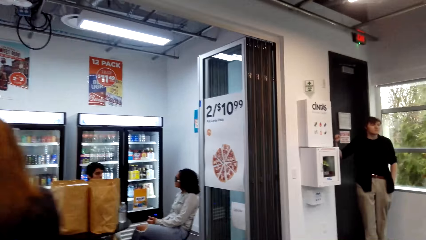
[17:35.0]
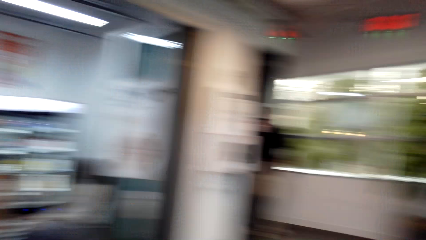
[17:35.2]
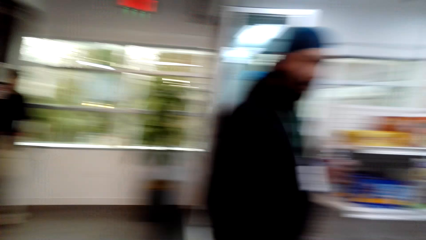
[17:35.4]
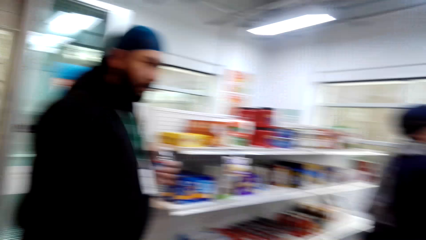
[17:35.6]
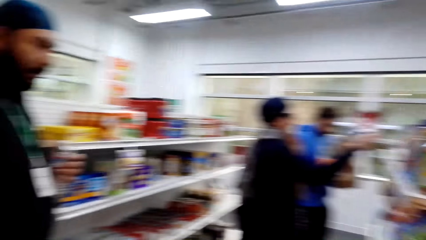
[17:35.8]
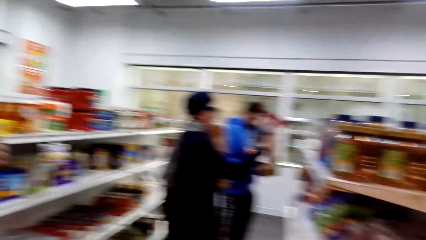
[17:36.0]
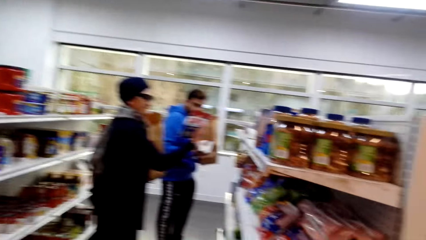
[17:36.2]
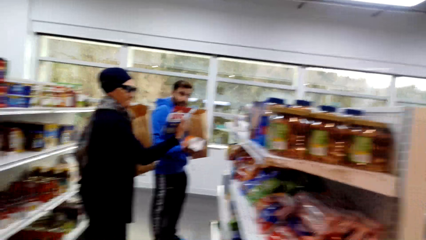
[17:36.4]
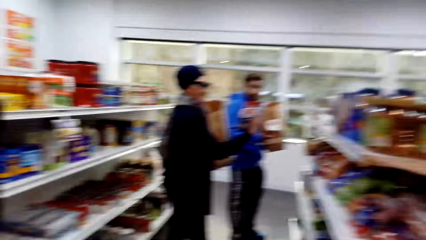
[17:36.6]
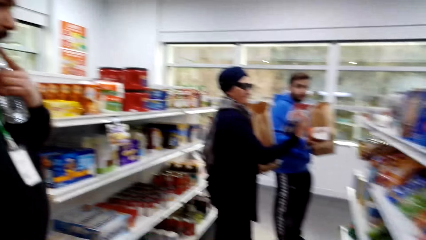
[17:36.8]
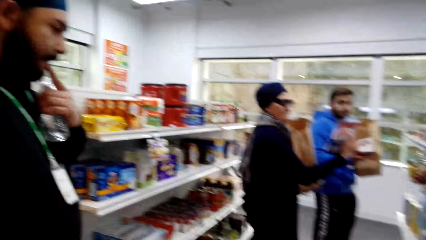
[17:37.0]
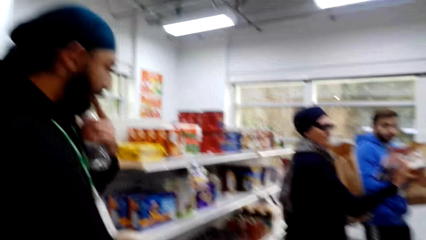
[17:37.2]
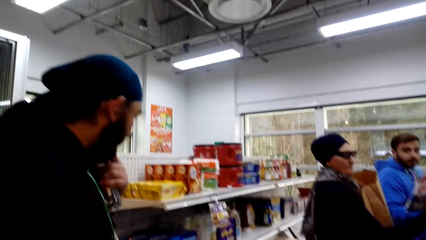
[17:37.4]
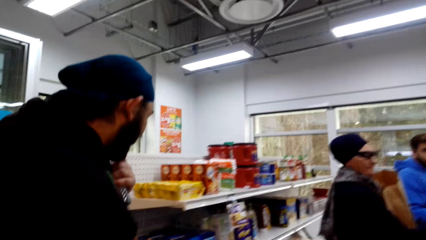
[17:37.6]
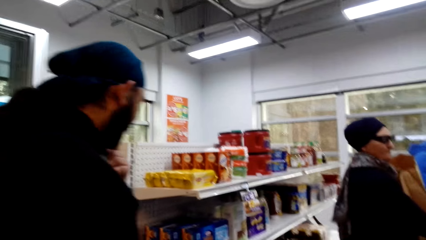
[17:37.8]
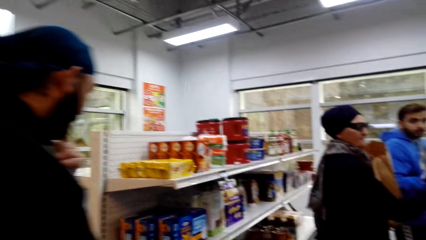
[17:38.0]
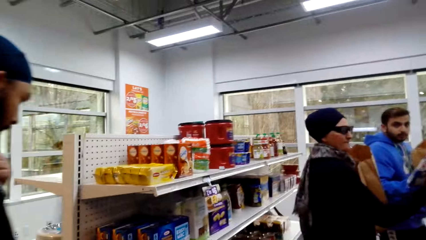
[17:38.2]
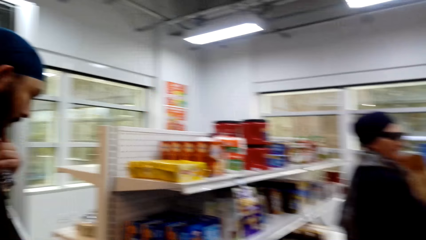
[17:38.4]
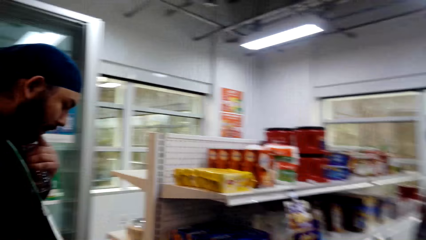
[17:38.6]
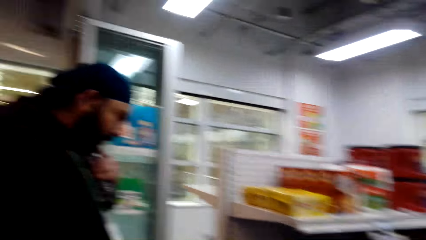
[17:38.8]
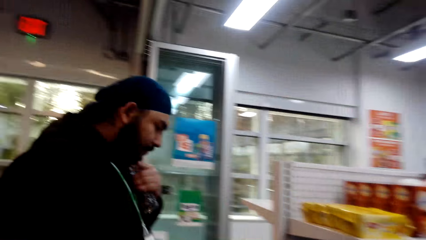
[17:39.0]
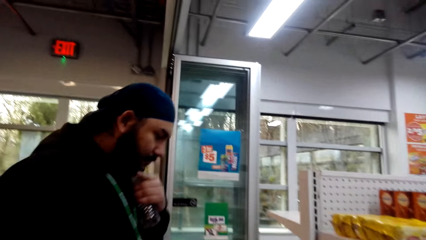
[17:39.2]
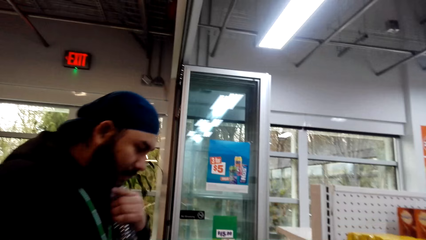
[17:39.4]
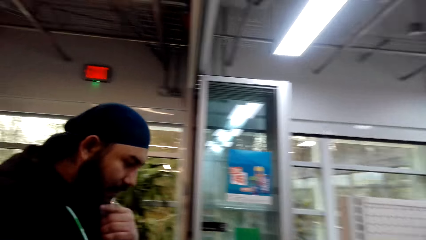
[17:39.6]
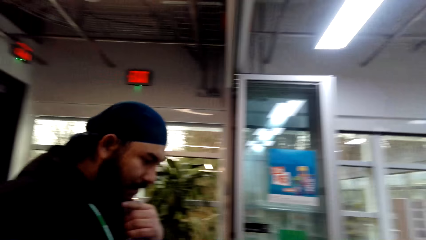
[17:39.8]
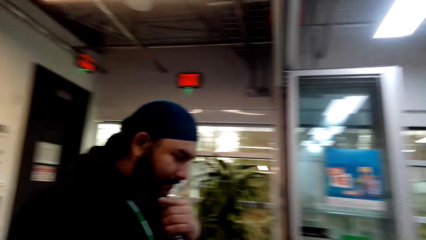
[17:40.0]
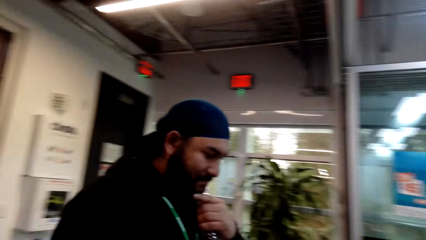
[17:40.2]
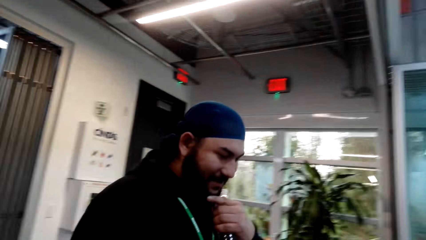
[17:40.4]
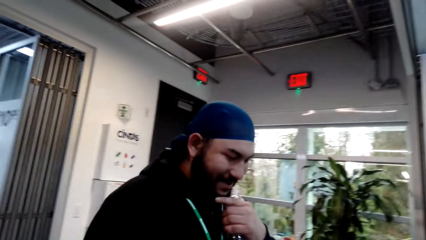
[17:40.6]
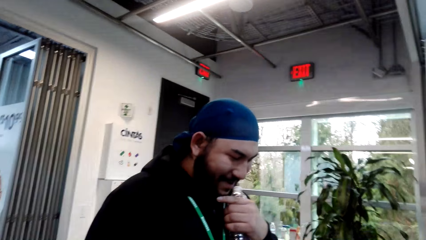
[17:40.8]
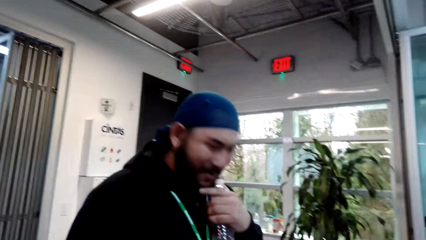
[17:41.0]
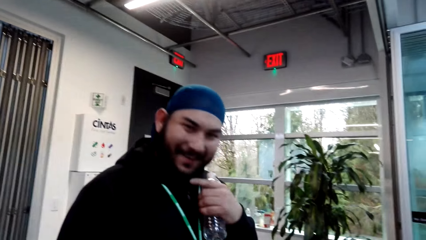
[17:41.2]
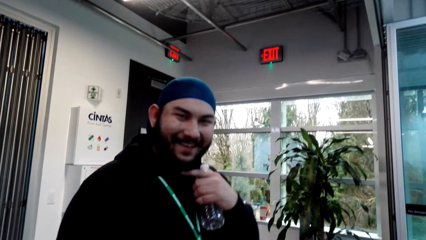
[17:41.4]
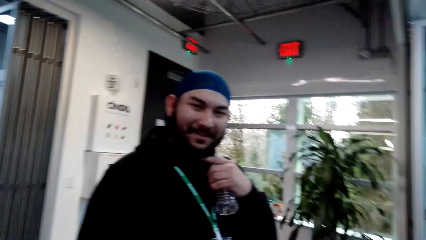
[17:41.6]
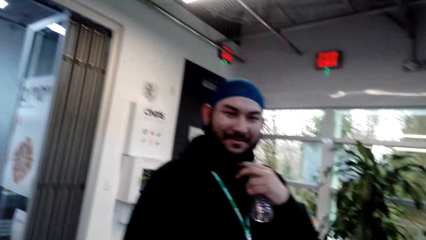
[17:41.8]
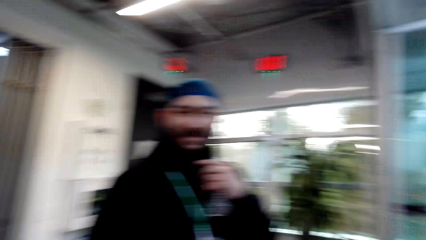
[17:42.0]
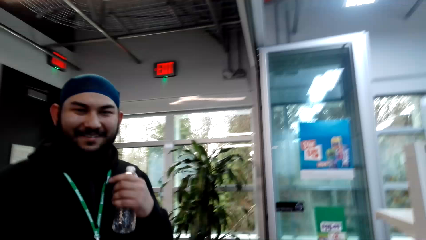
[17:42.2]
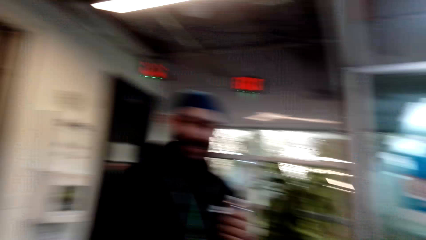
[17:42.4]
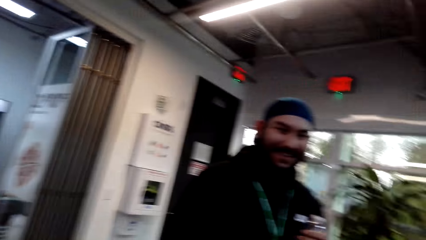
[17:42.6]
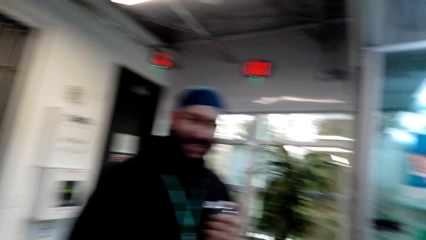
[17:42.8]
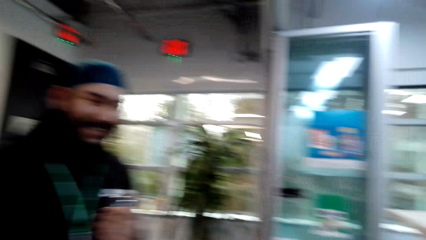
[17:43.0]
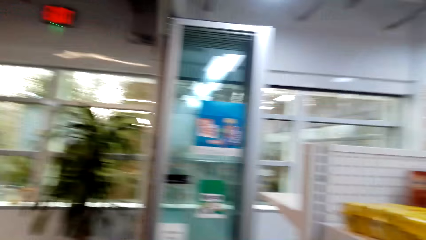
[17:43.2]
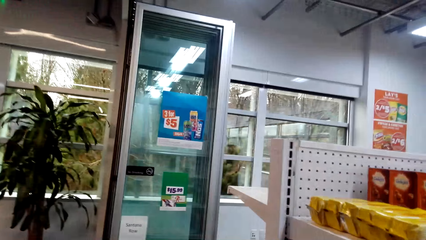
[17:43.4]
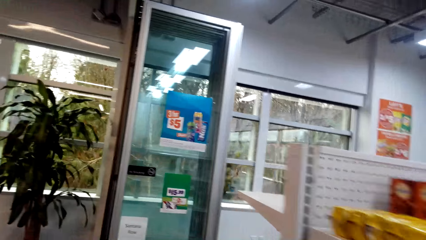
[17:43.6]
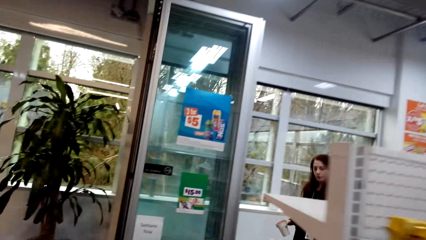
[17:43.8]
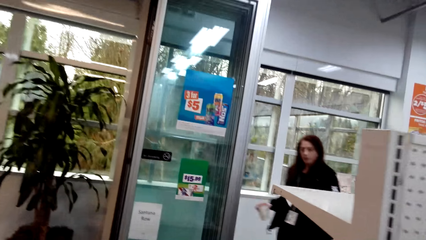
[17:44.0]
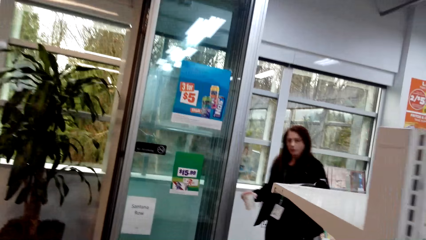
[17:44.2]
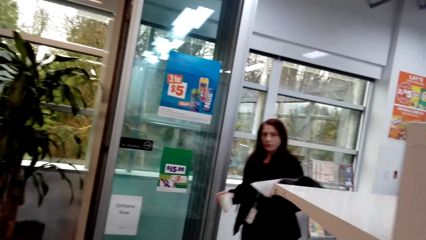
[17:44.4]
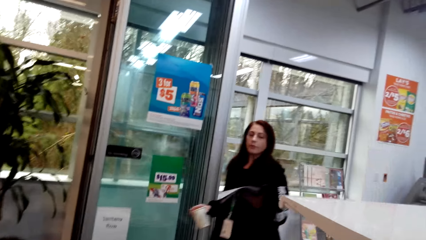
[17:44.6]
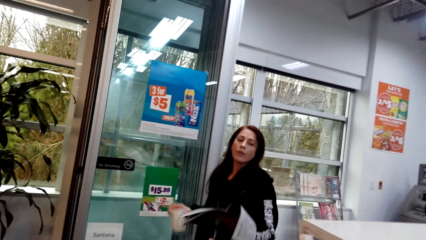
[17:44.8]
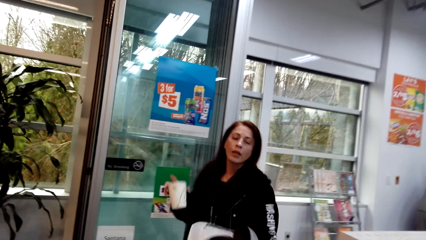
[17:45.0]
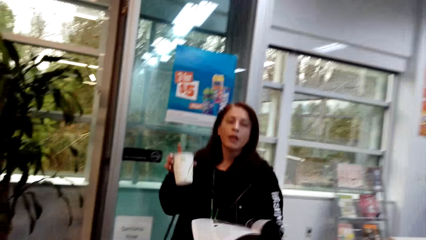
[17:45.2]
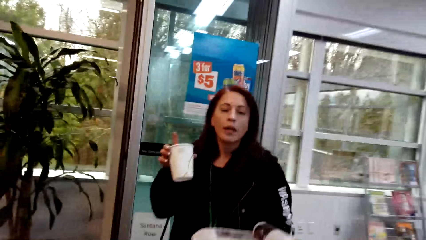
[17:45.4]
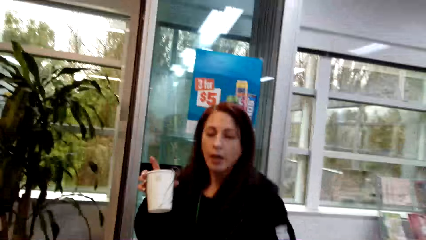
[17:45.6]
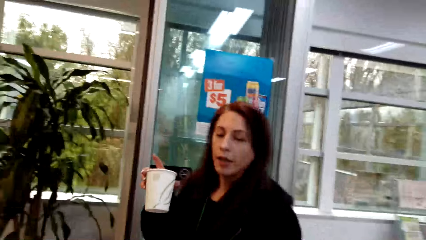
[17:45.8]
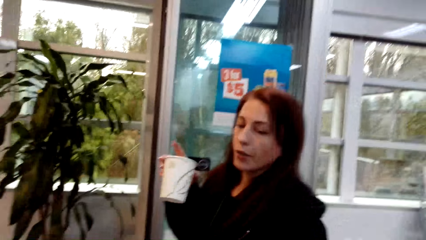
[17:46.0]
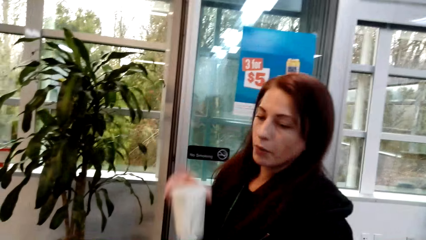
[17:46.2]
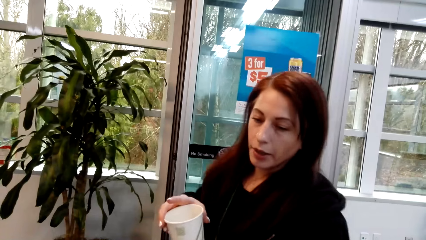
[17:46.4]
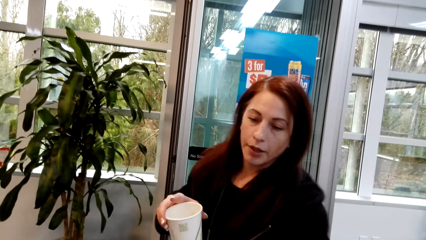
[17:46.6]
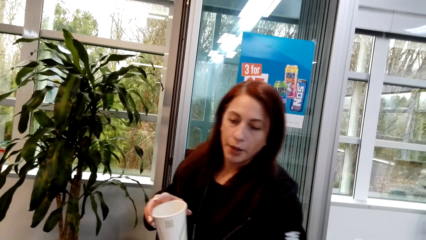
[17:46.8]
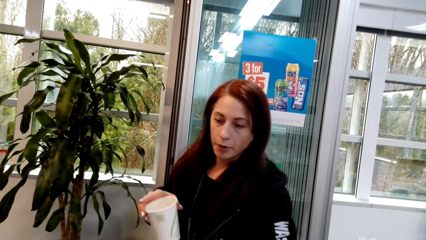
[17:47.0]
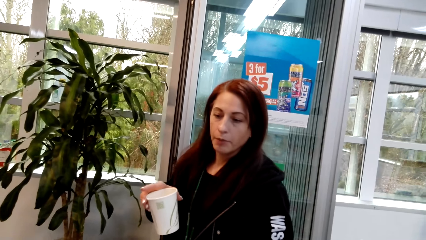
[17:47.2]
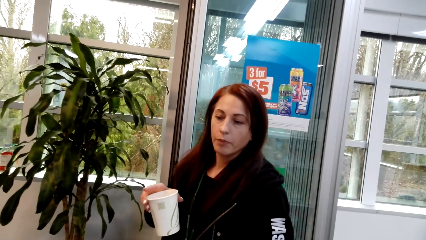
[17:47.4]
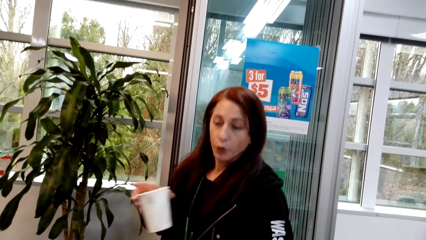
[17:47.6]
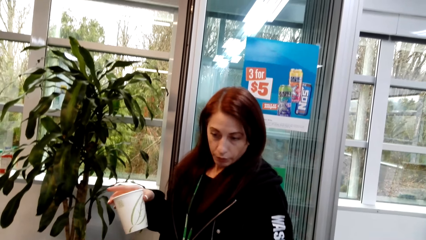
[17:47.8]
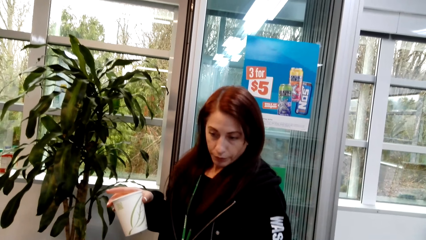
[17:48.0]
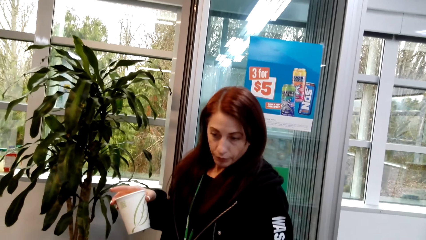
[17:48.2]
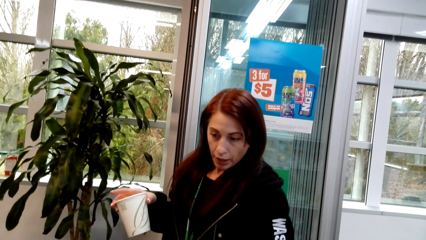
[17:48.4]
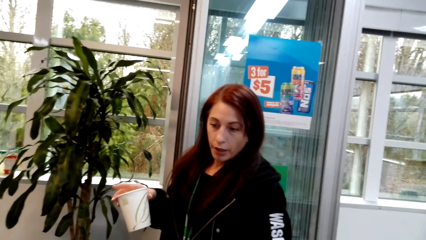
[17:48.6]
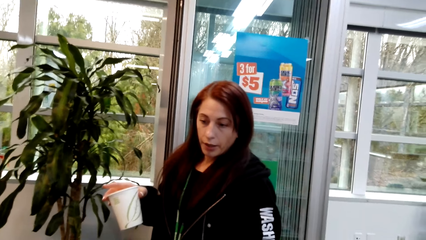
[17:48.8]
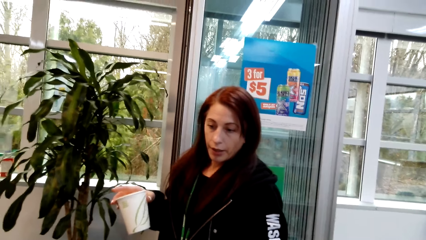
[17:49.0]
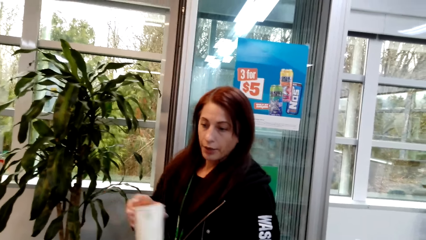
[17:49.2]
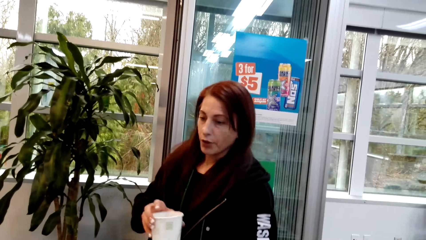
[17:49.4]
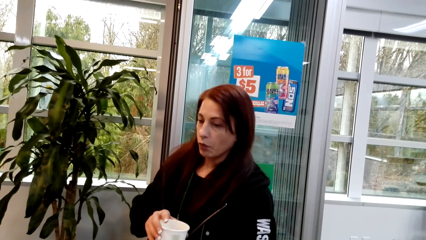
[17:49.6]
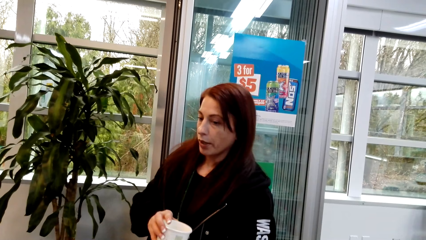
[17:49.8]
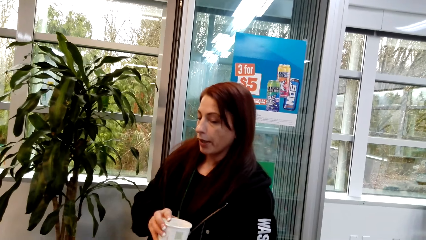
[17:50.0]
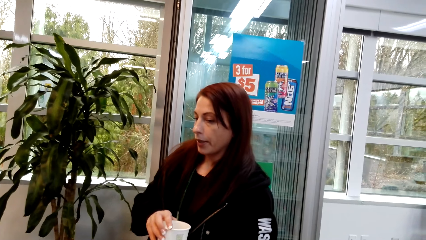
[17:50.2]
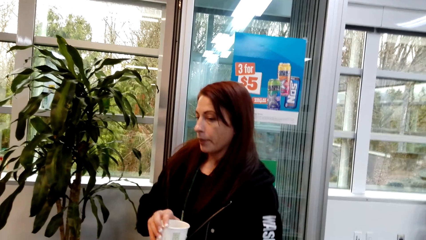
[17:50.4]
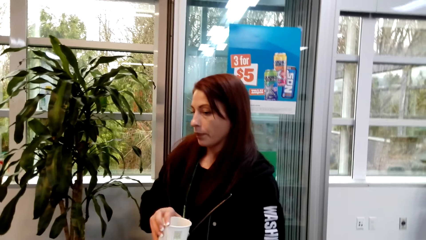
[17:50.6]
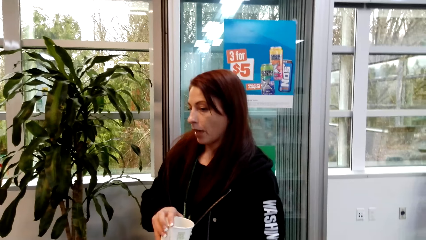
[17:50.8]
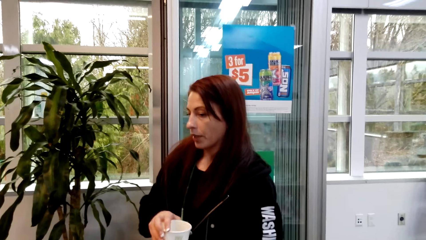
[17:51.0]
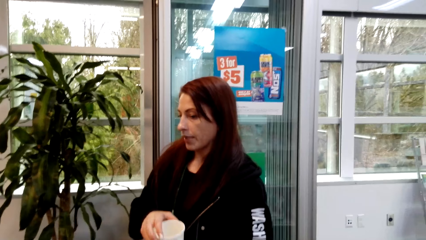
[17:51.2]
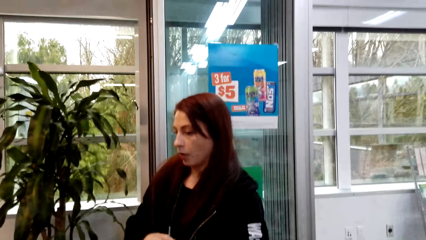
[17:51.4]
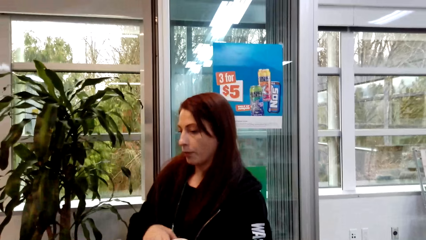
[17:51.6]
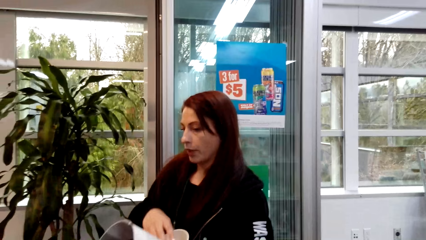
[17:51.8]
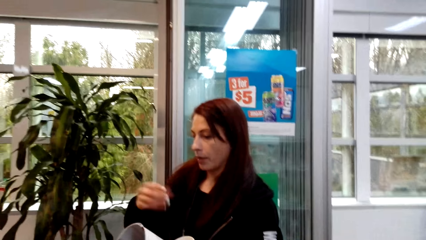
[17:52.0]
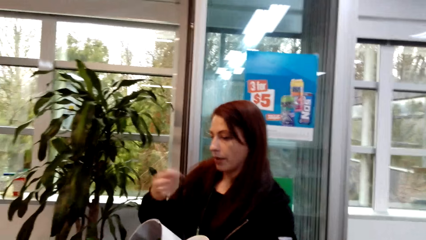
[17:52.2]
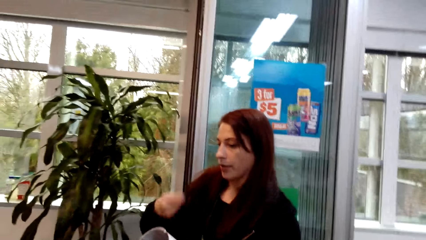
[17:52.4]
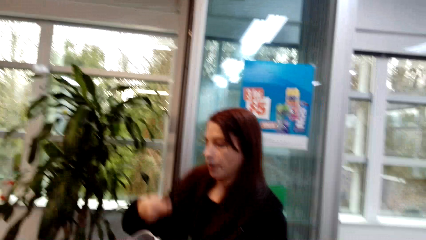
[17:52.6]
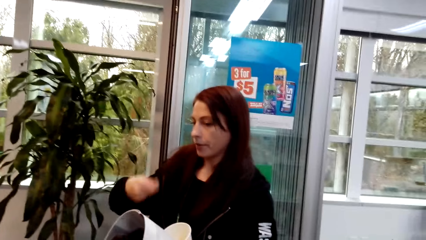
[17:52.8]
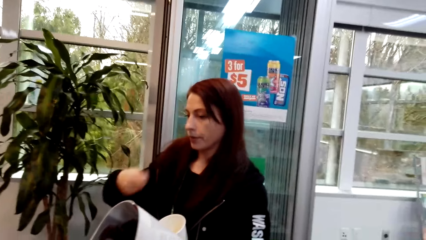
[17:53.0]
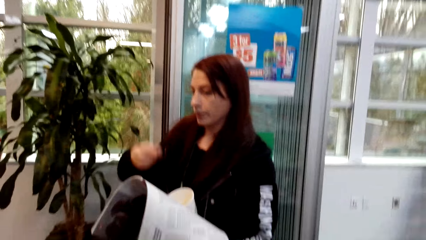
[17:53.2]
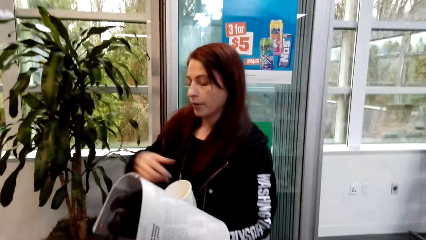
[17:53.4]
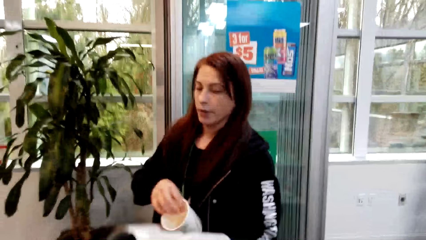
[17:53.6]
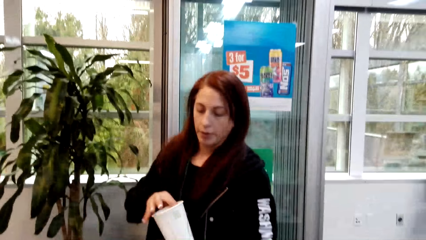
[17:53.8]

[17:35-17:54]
The camera wearer talks to a man. A woman walks towards another woman. The first woman talks to the other woman.
